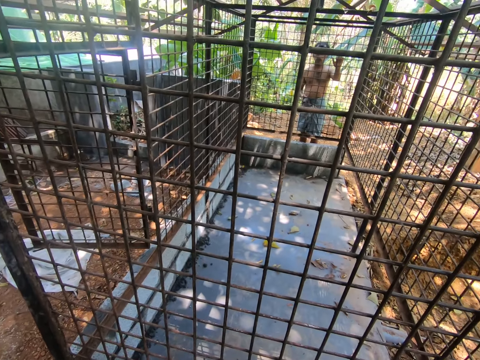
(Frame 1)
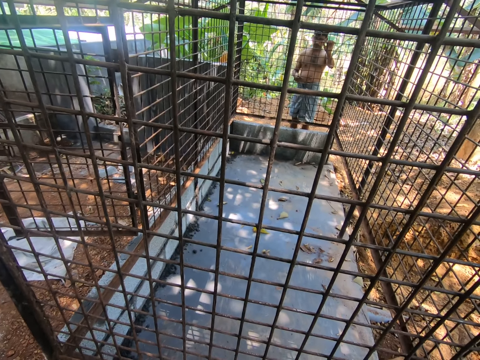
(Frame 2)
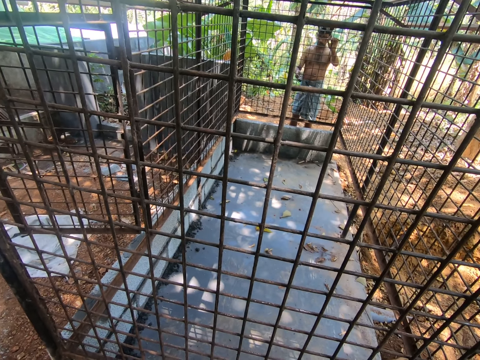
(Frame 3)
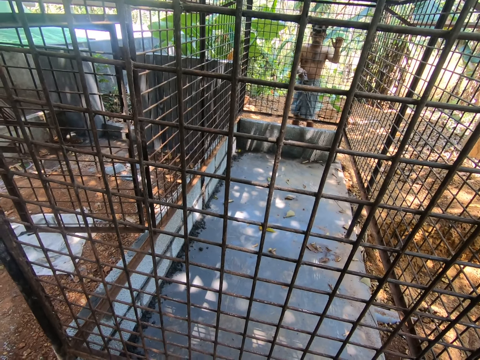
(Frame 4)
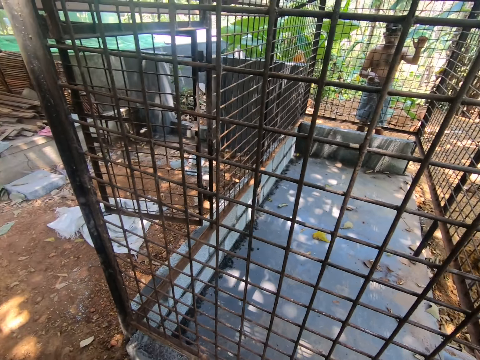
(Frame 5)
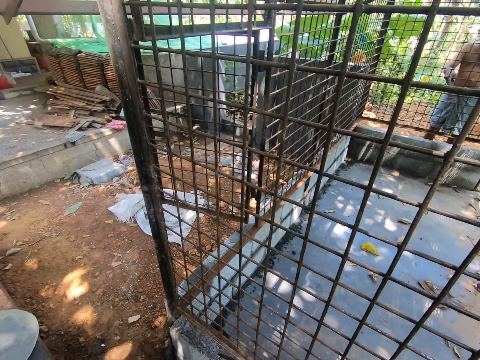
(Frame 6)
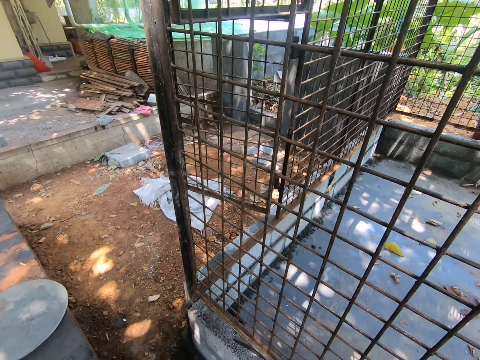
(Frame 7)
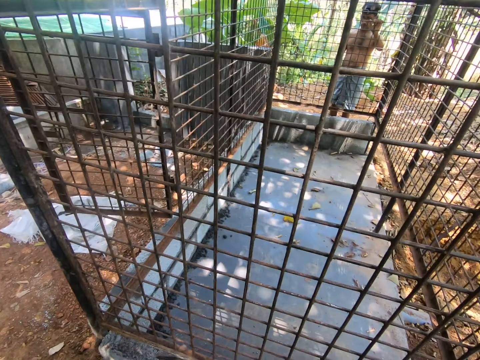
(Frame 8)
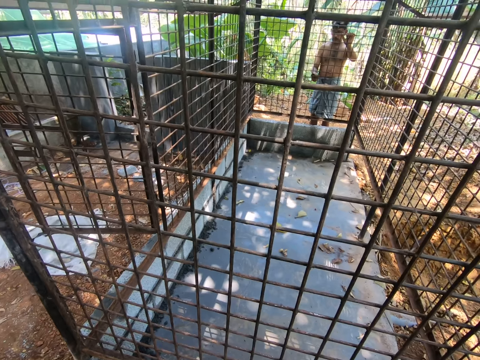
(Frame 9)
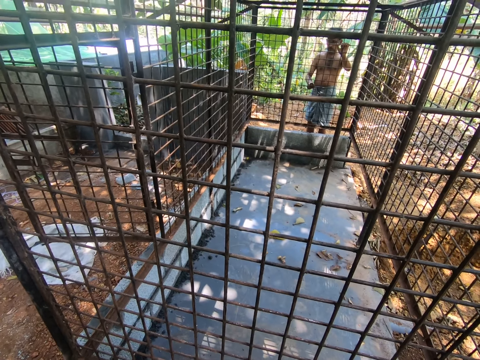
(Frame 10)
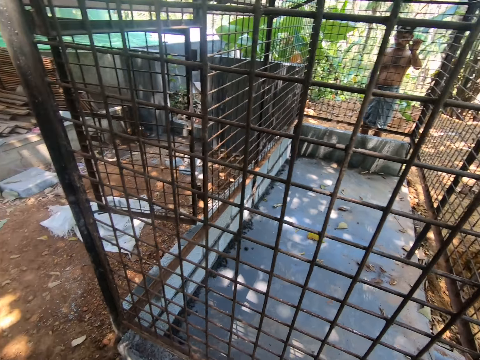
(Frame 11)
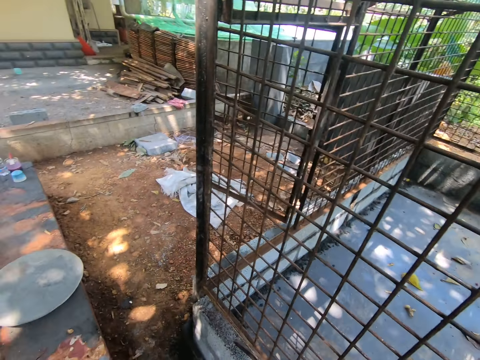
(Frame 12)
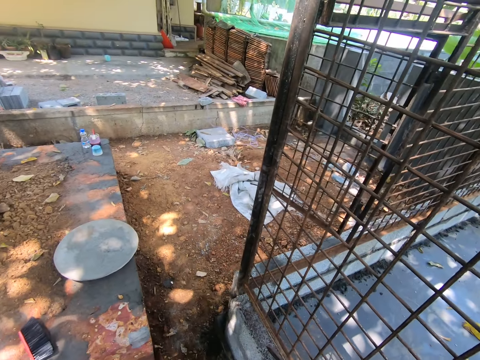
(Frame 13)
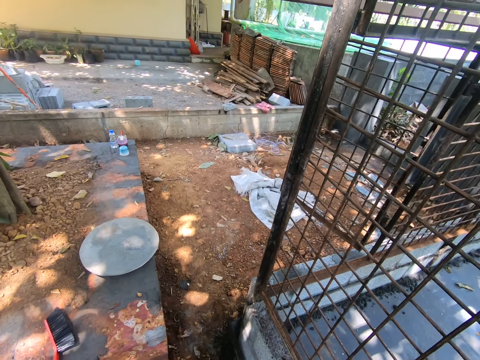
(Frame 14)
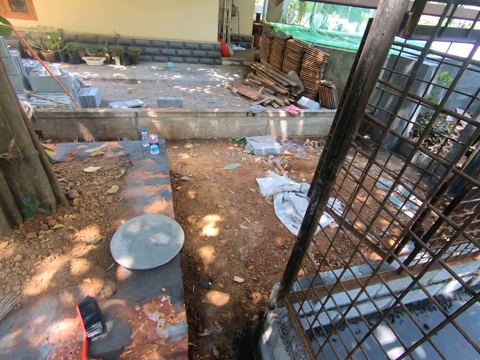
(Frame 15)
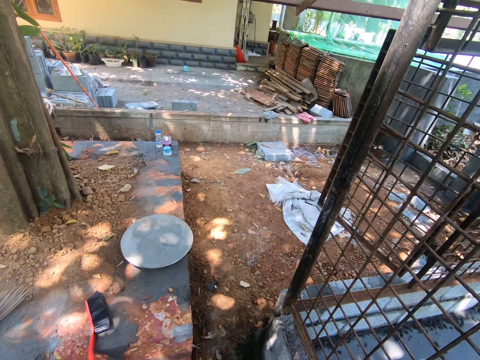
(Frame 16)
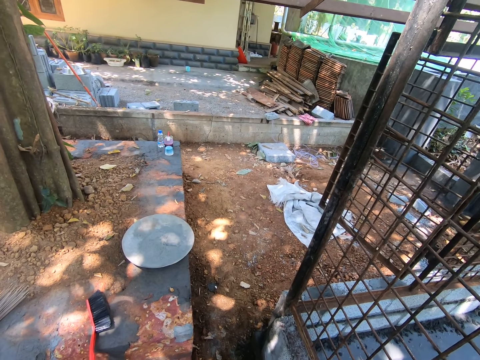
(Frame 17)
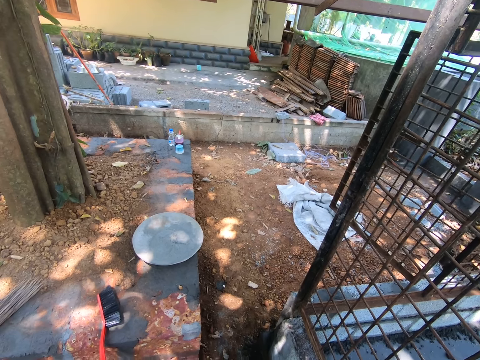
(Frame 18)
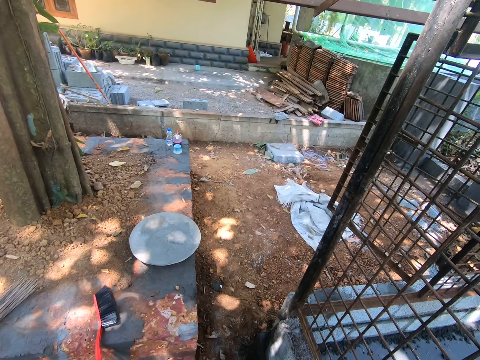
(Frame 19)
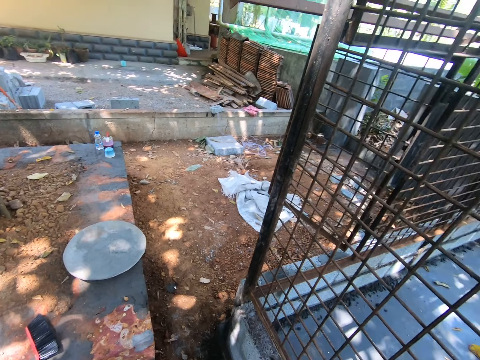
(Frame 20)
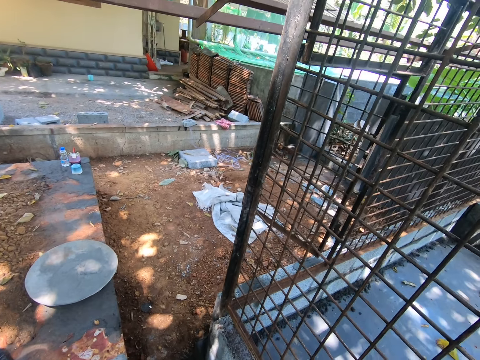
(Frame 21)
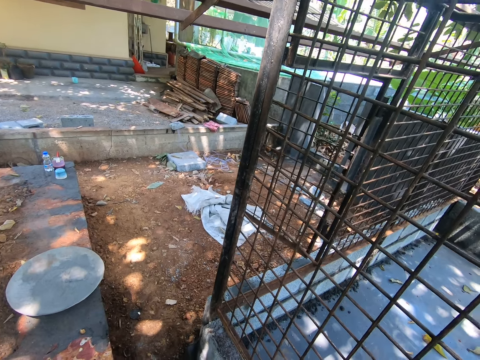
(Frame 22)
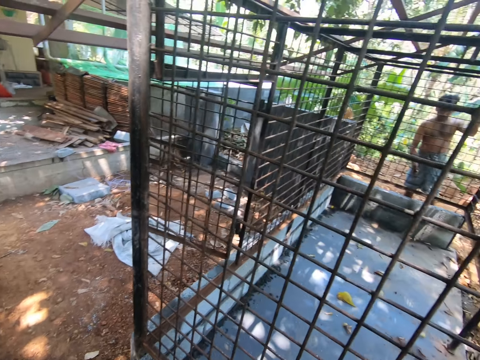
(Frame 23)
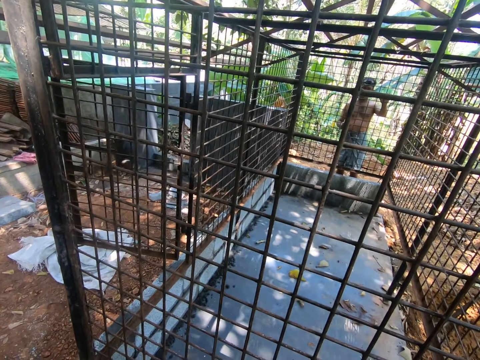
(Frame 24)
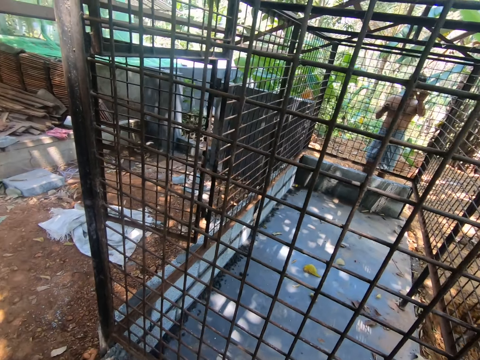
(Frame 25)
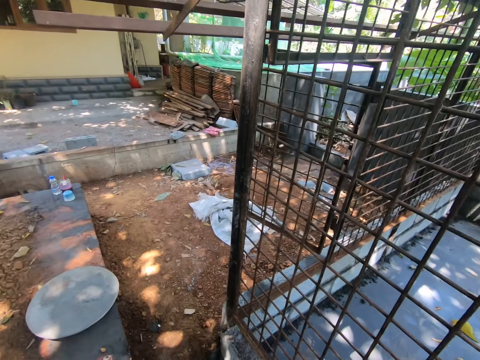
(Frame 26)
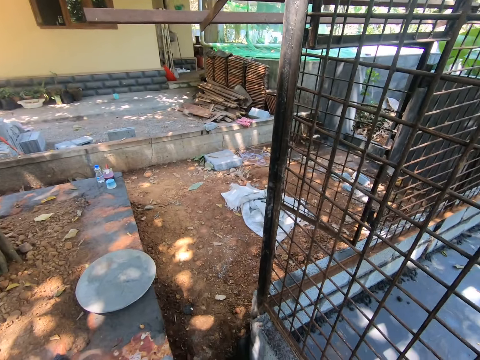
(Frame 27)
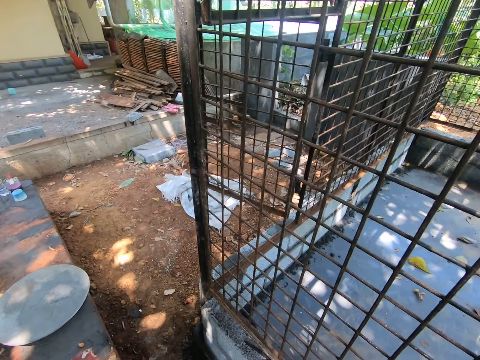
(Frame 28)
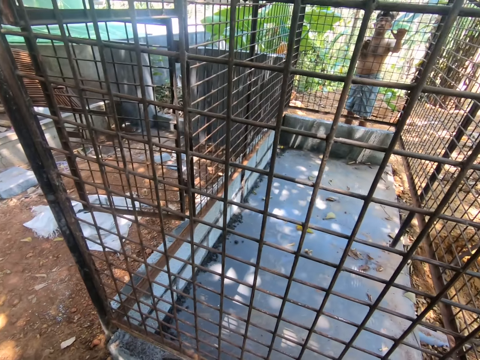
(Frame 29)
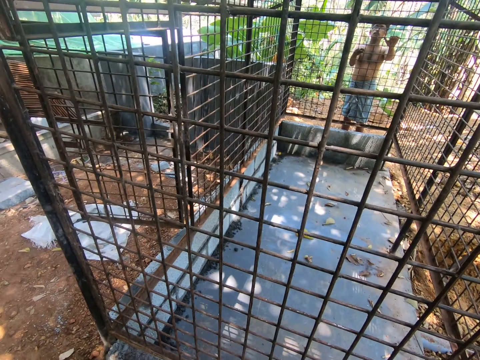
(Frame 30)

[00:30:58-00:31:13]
The camera wearer looks around and converses with a man.

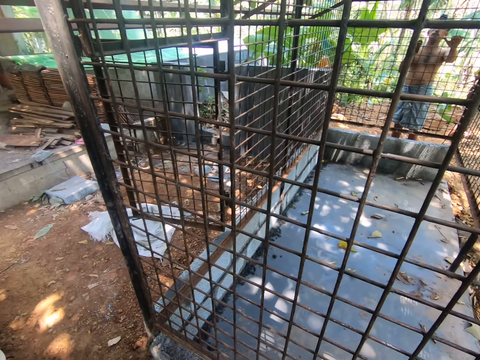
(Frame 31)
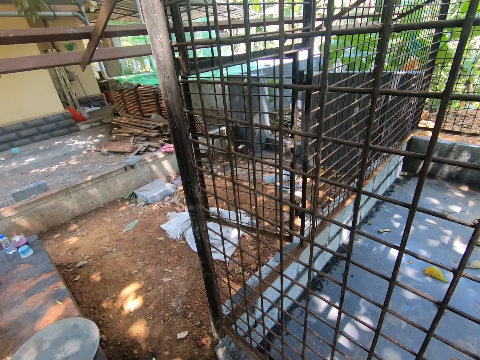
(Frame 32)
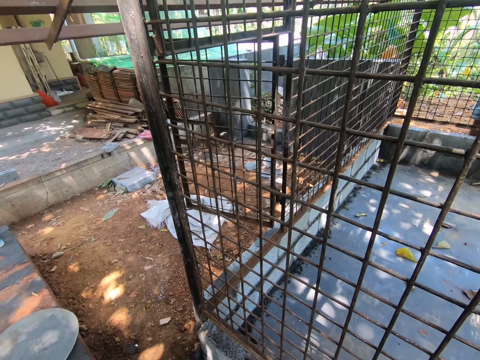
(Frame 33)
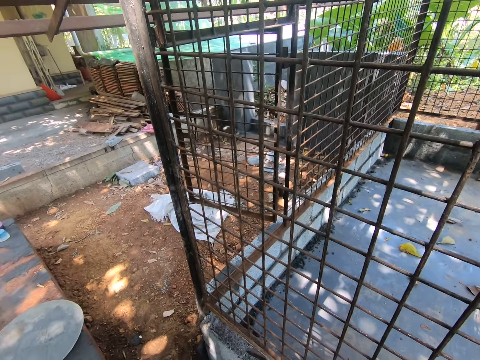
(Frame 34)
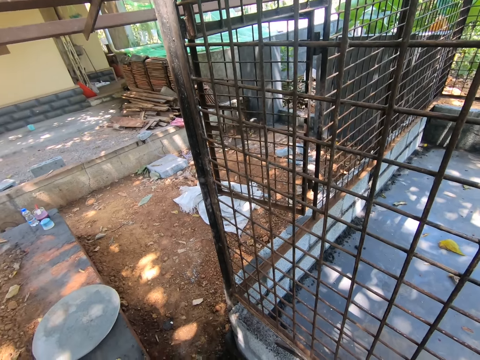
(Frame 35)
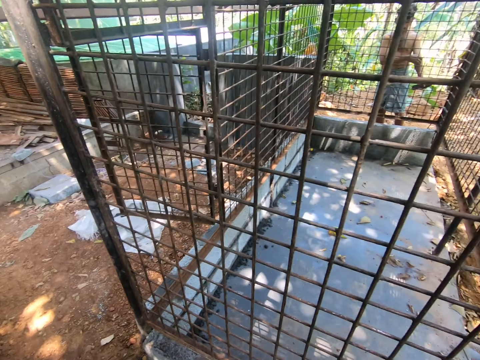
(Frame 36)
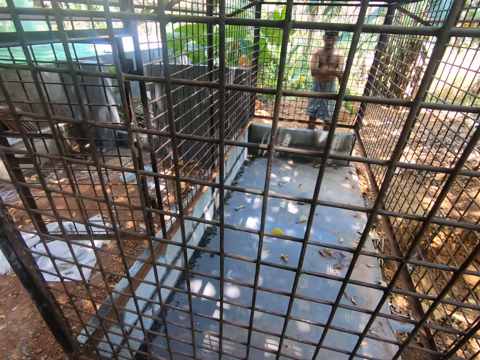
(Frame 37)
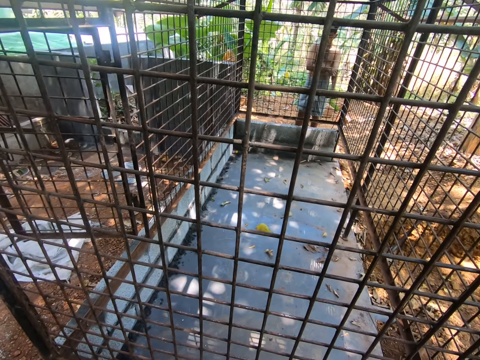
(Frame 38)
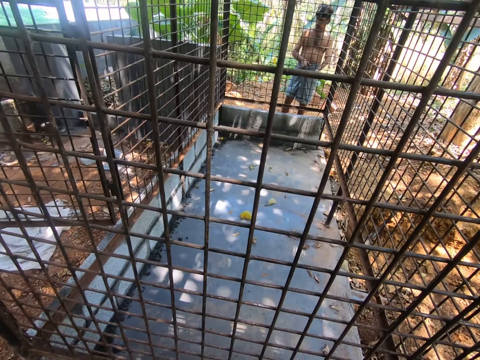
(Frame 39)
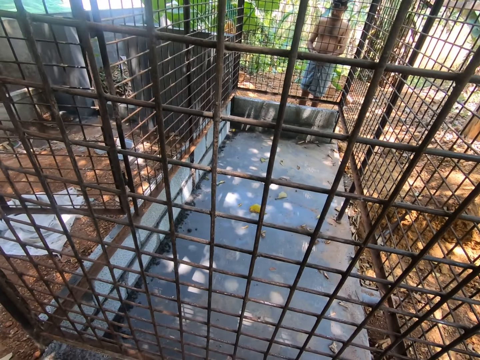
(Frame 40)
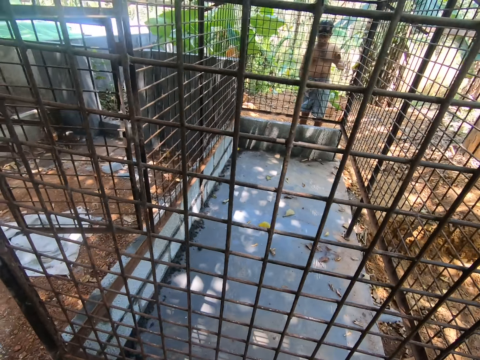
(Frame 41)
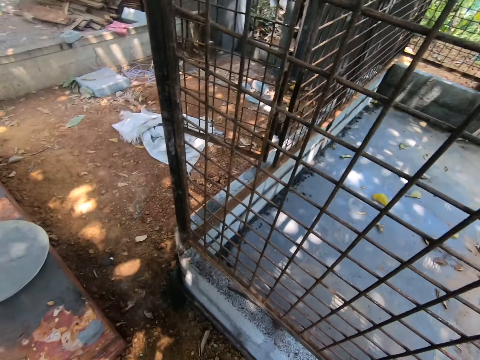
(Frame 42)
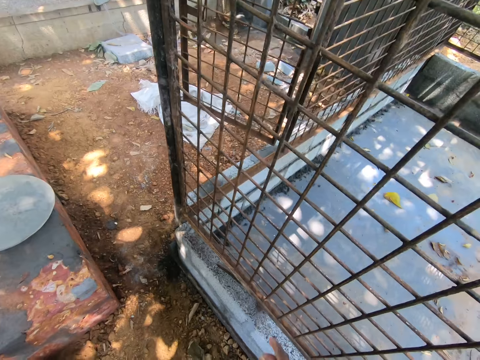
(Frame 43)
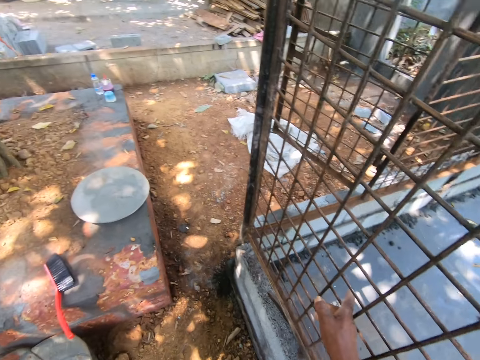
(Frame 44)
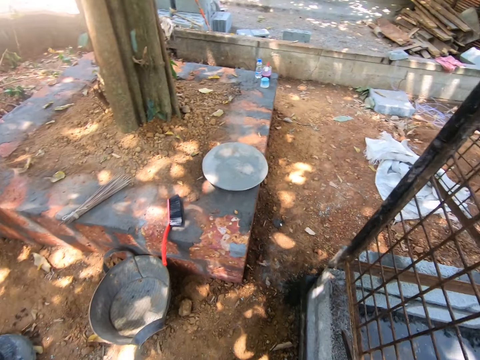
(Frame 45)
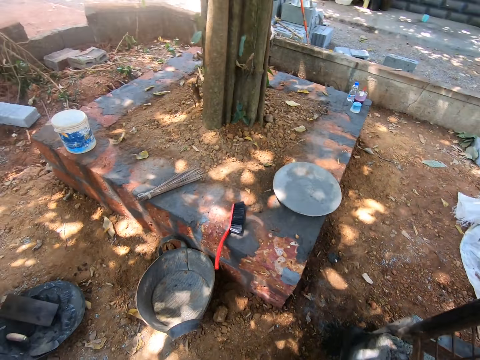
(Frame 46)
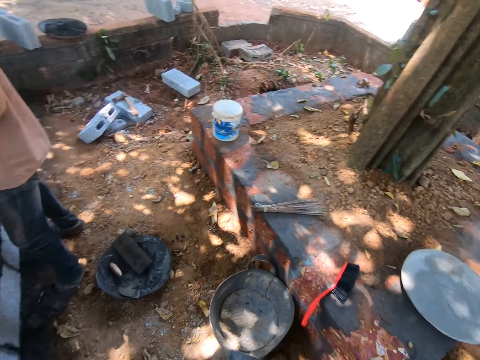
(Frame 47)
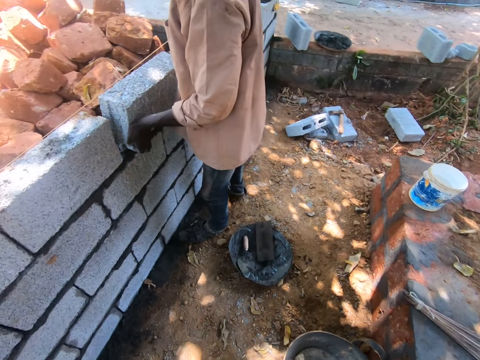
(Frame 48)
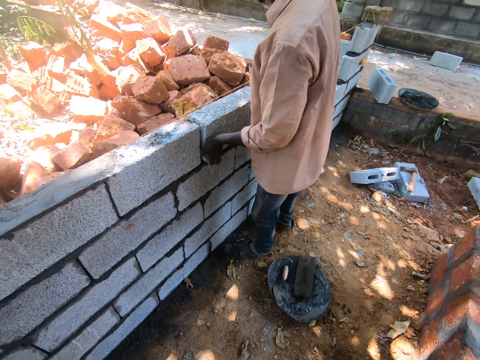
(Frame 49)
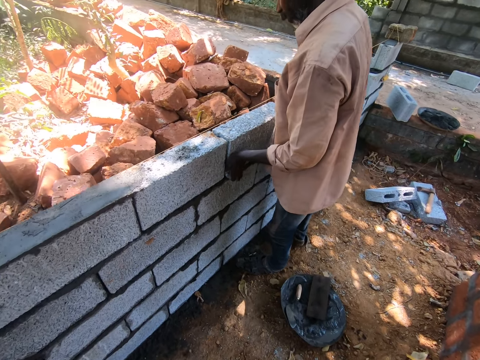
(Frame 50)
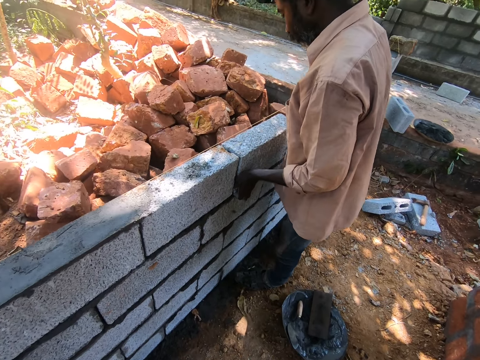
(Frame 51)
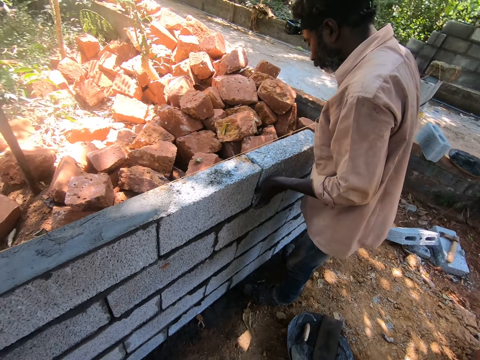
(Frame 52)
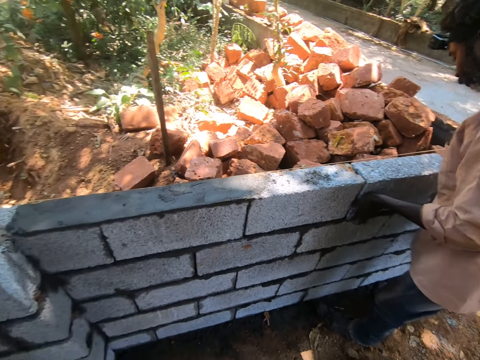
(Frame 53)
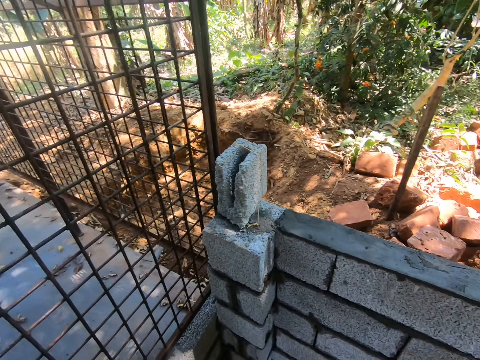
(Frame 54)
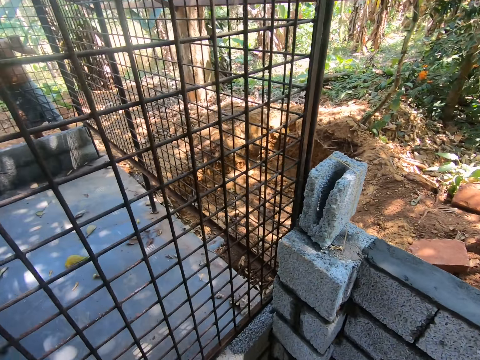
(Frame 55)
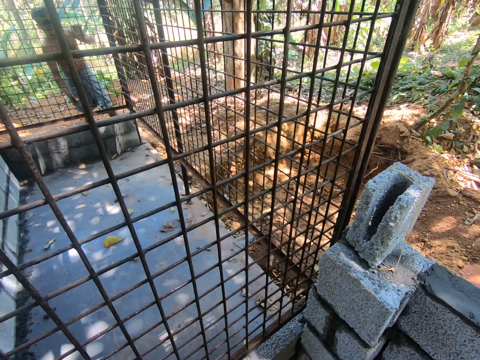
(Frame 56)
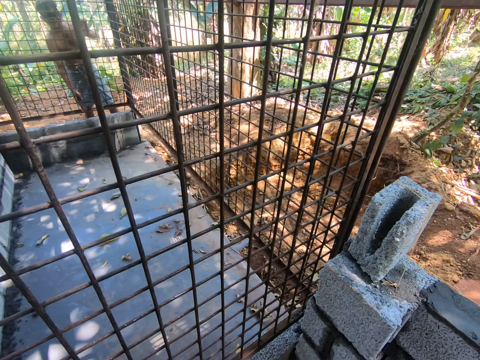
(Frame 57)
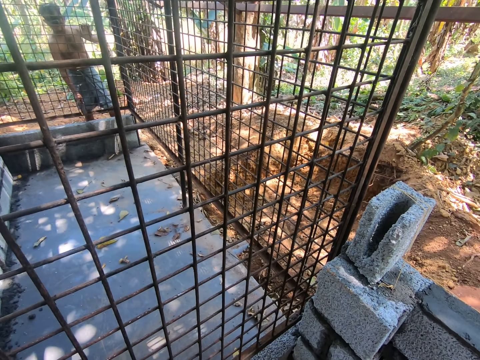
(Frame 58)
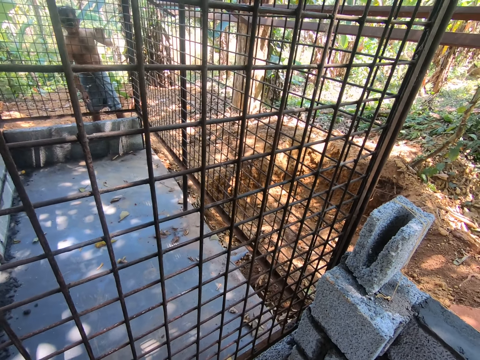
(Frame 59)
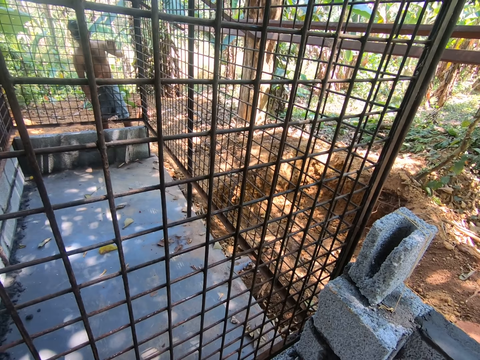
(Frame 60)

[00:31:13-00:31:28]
A man rubs his left hand with his right hand. The man passes the sandpaper from his left hand to his right hand. The man holds the iron house with his left hand. The camera wearer places a hand on the cage grill. They converse with the man. They look around. They converse with the man. They turn around. Another man sets a block on the blocks with both hands. The camera wearer converses with the first man. They turn around. The first man smoothens the iron house with the sandpaper in his right hand. The first man scrubs the cage grill. The camera wearer converses with the first man.
